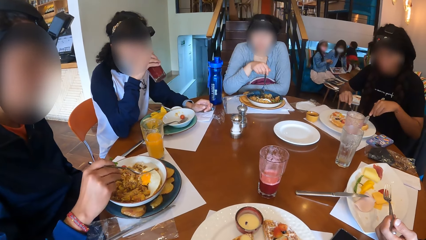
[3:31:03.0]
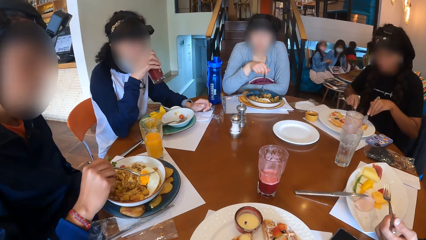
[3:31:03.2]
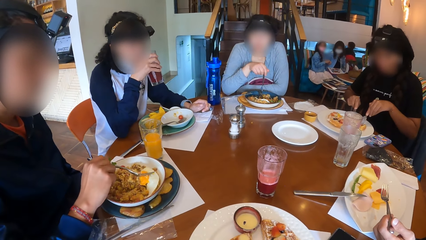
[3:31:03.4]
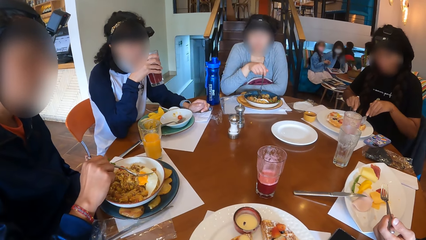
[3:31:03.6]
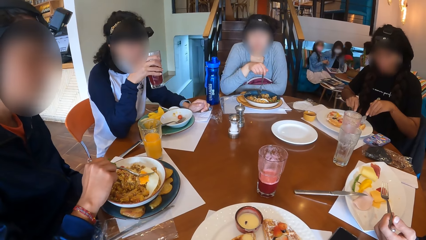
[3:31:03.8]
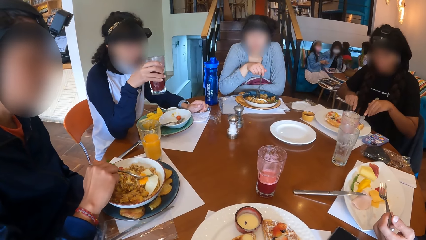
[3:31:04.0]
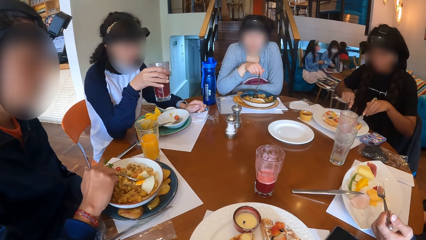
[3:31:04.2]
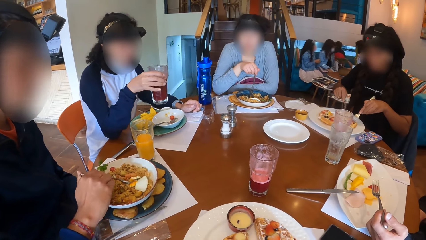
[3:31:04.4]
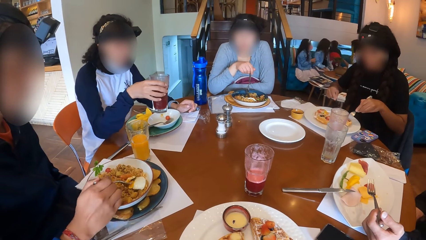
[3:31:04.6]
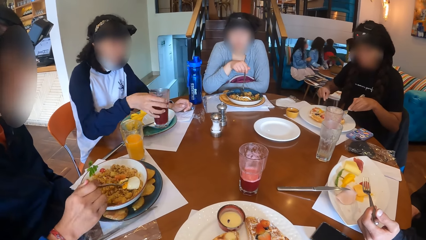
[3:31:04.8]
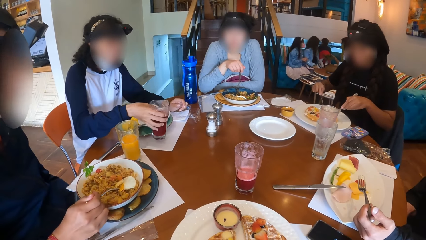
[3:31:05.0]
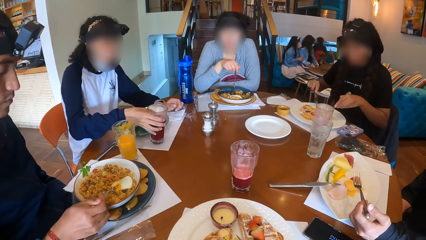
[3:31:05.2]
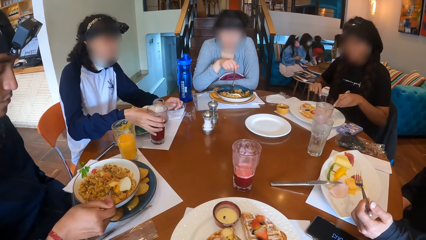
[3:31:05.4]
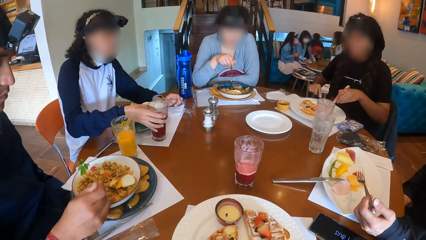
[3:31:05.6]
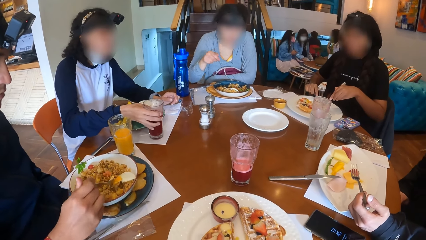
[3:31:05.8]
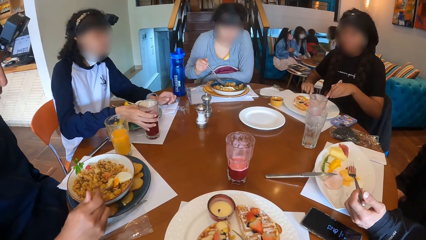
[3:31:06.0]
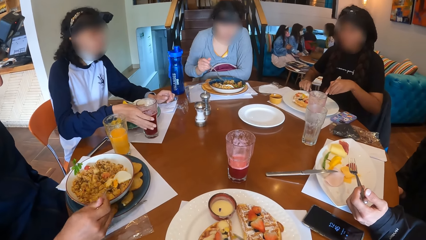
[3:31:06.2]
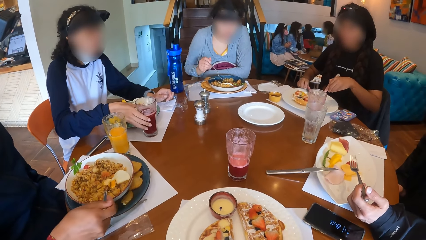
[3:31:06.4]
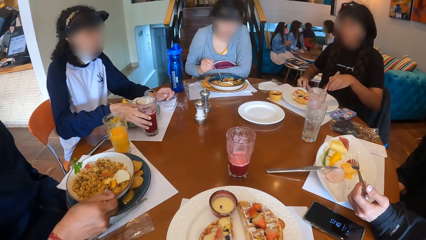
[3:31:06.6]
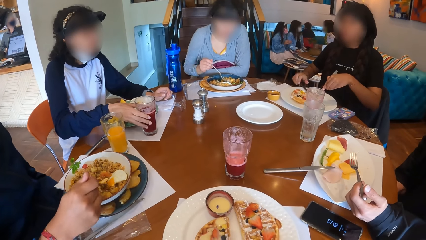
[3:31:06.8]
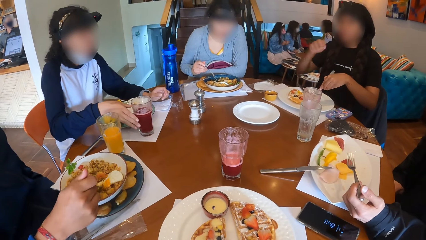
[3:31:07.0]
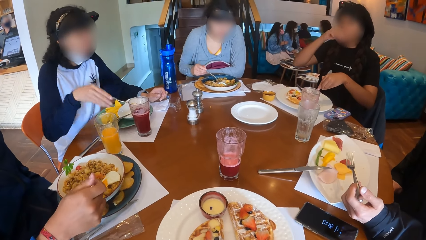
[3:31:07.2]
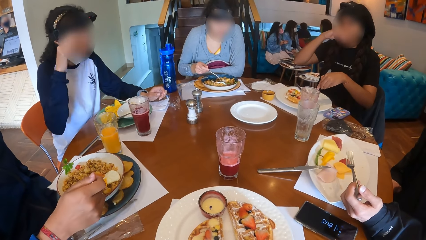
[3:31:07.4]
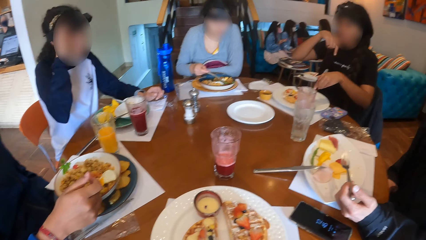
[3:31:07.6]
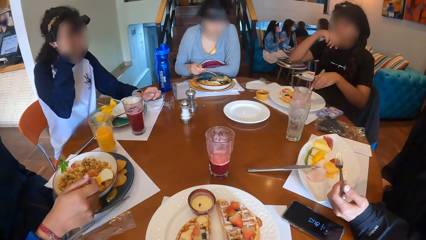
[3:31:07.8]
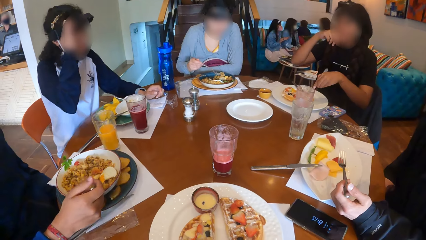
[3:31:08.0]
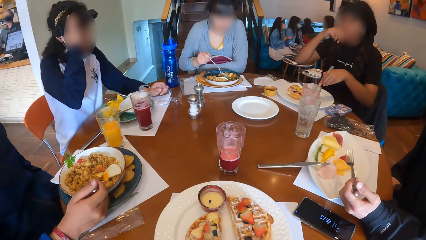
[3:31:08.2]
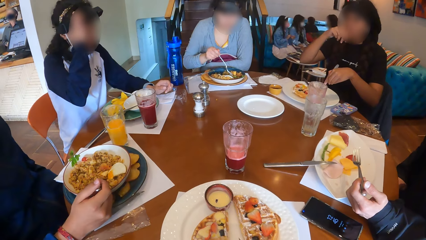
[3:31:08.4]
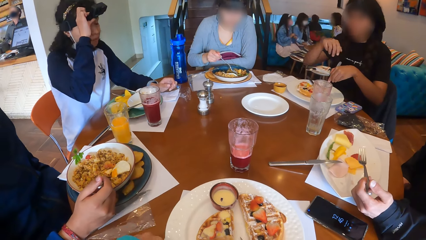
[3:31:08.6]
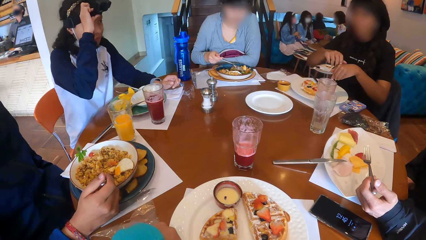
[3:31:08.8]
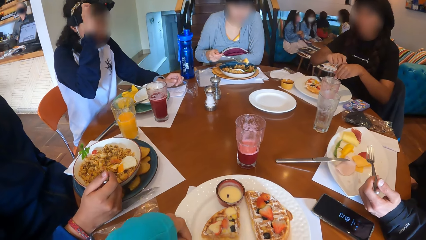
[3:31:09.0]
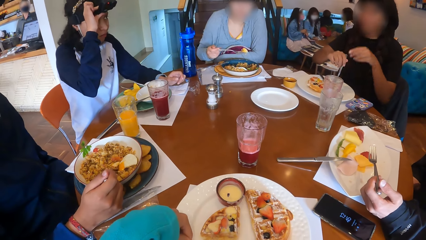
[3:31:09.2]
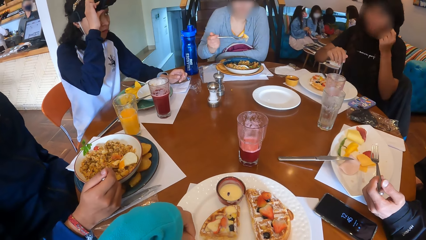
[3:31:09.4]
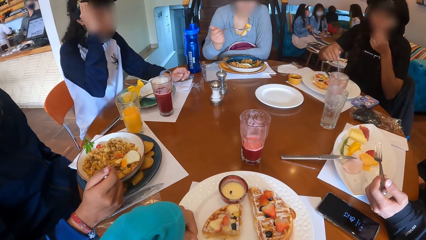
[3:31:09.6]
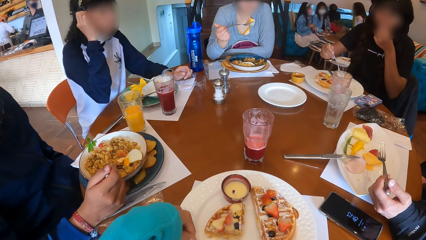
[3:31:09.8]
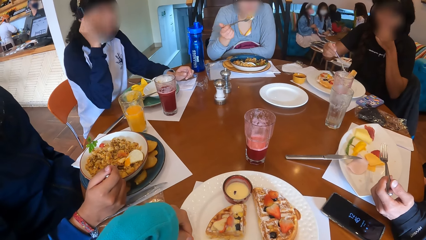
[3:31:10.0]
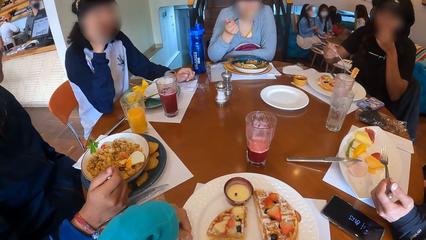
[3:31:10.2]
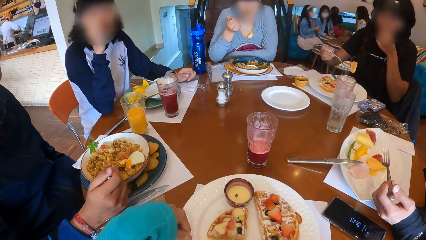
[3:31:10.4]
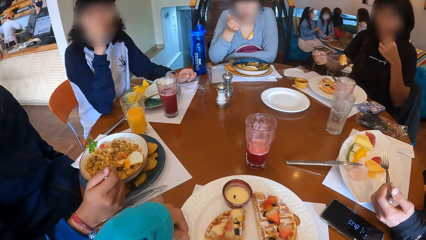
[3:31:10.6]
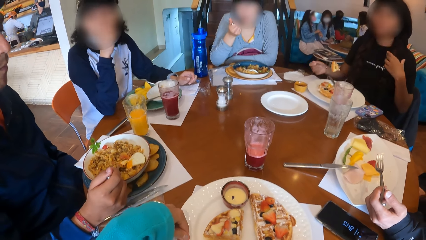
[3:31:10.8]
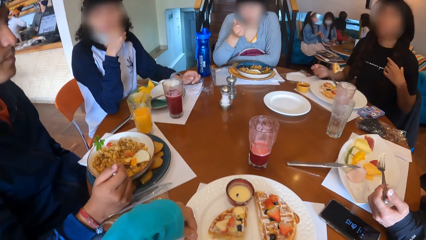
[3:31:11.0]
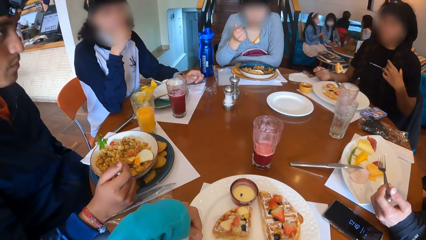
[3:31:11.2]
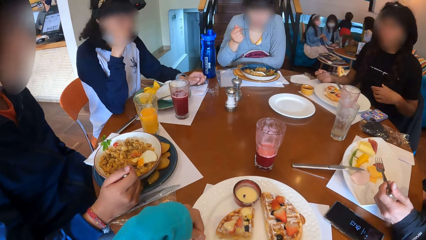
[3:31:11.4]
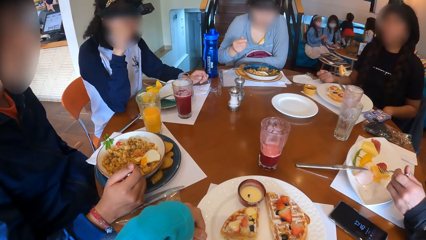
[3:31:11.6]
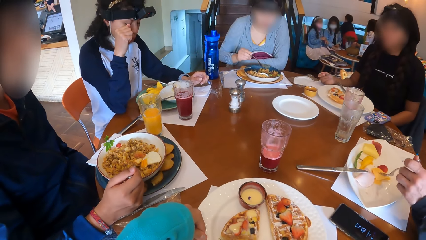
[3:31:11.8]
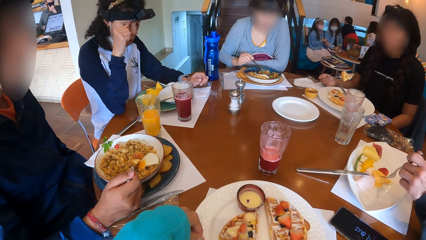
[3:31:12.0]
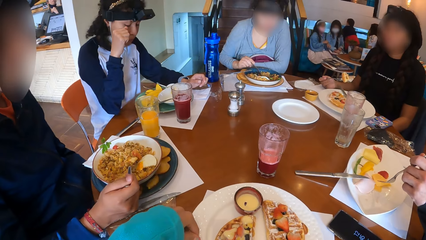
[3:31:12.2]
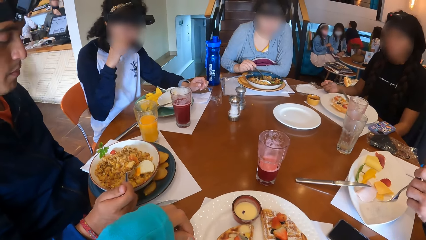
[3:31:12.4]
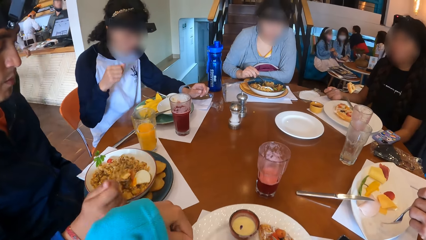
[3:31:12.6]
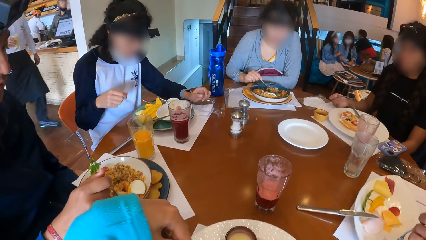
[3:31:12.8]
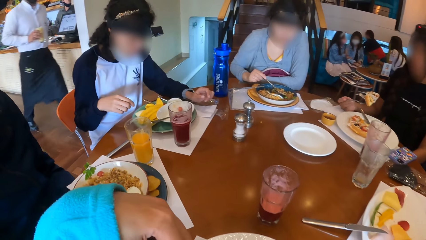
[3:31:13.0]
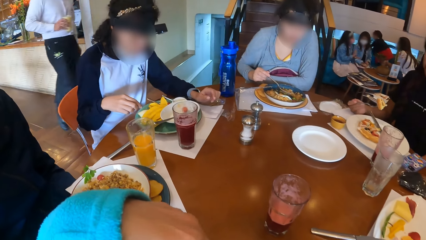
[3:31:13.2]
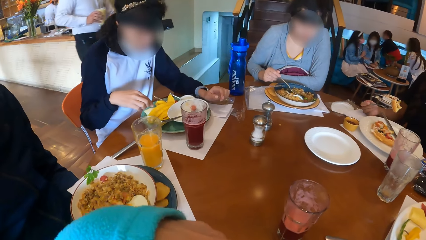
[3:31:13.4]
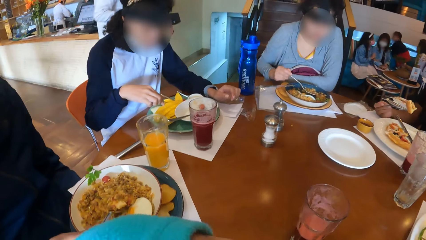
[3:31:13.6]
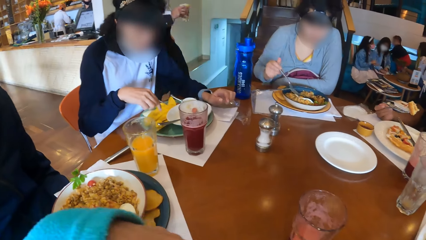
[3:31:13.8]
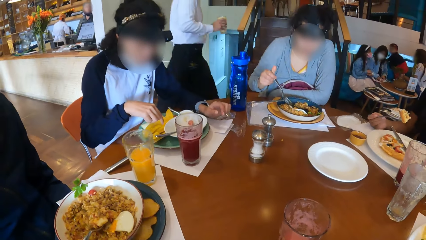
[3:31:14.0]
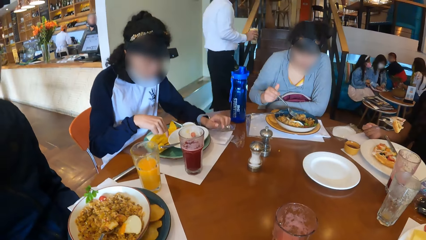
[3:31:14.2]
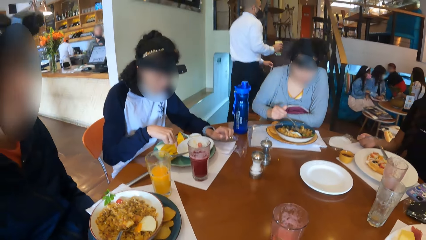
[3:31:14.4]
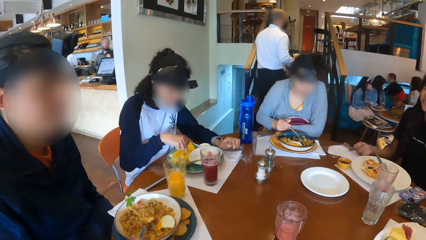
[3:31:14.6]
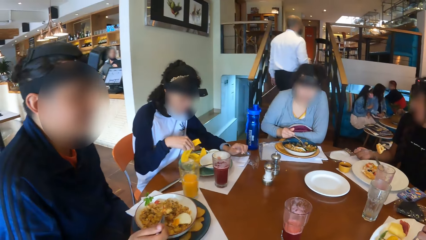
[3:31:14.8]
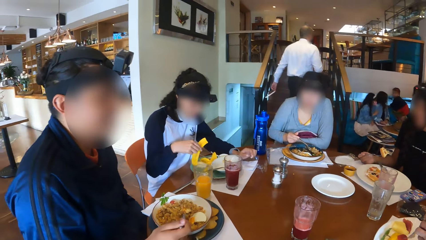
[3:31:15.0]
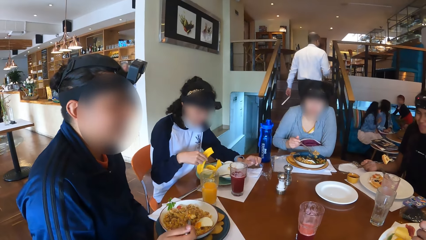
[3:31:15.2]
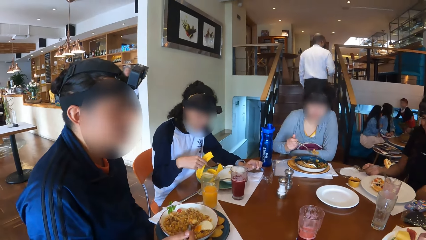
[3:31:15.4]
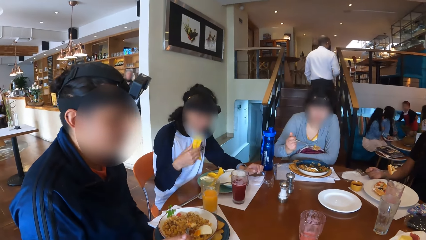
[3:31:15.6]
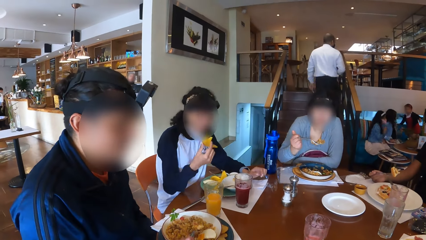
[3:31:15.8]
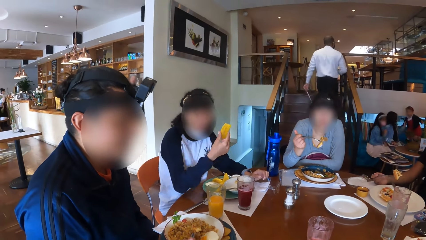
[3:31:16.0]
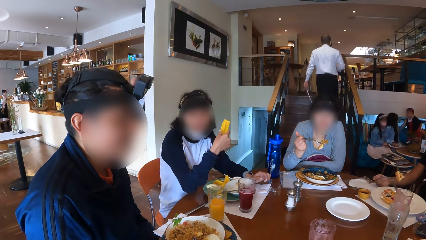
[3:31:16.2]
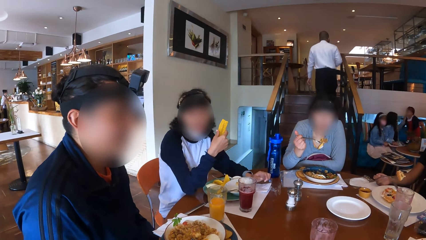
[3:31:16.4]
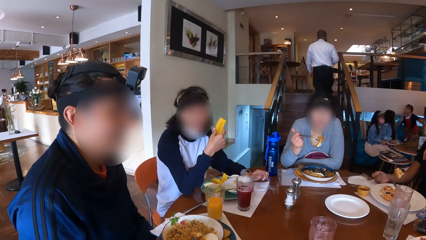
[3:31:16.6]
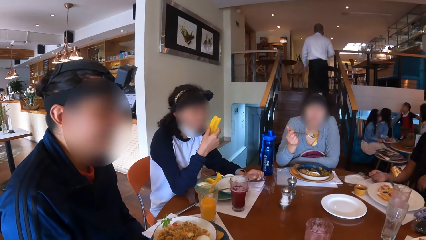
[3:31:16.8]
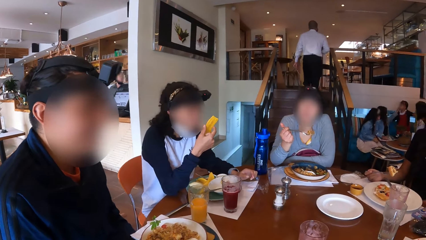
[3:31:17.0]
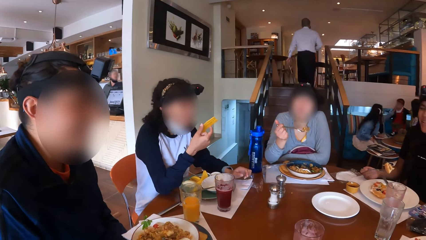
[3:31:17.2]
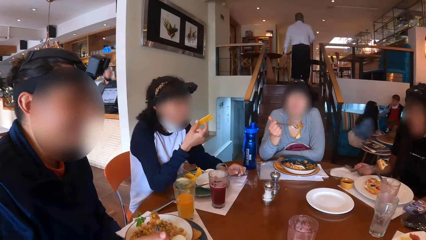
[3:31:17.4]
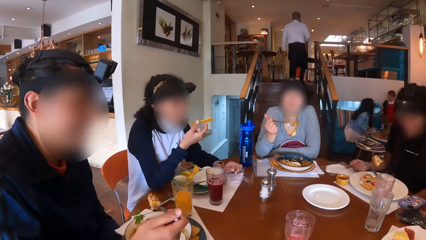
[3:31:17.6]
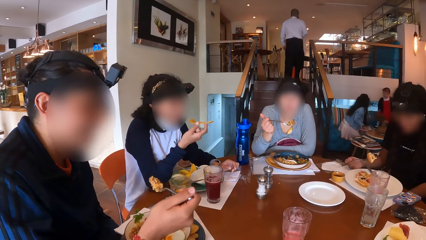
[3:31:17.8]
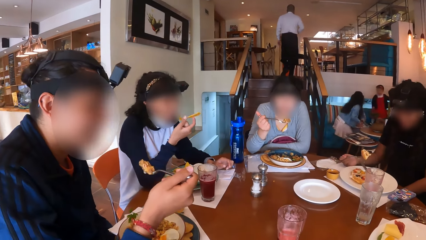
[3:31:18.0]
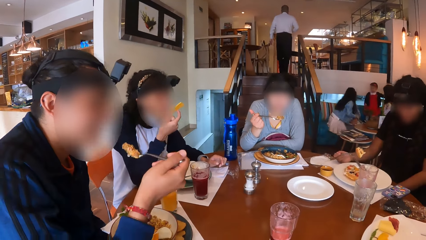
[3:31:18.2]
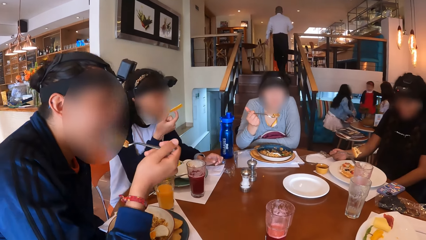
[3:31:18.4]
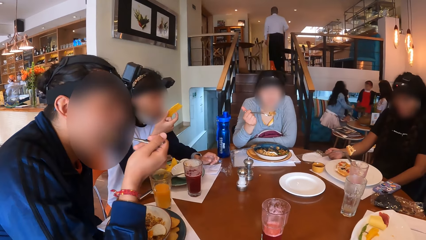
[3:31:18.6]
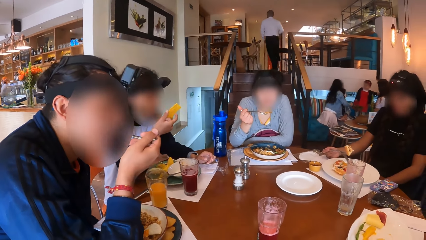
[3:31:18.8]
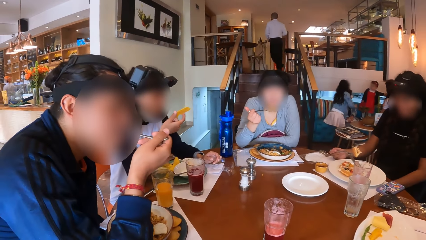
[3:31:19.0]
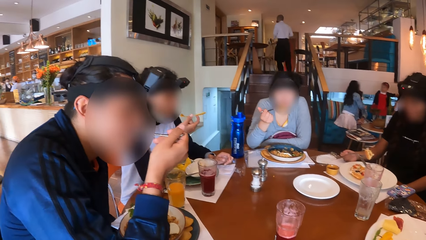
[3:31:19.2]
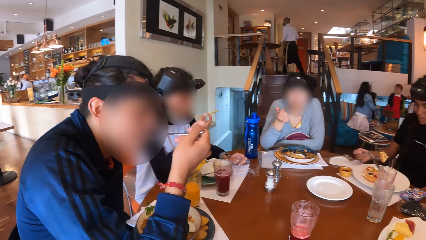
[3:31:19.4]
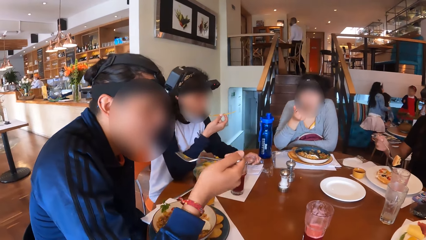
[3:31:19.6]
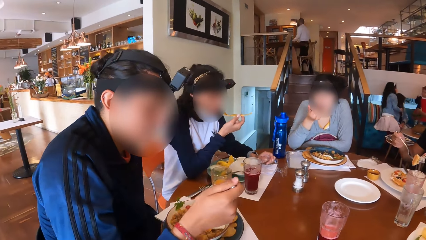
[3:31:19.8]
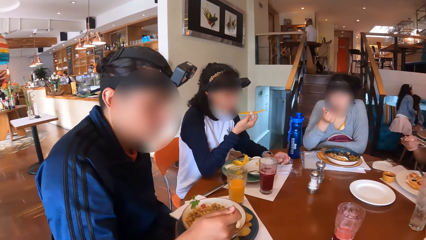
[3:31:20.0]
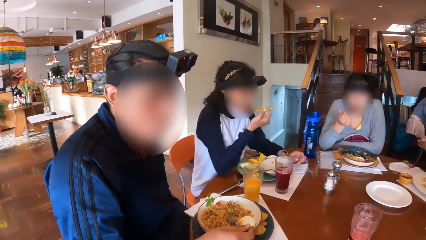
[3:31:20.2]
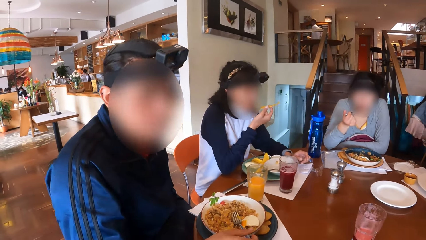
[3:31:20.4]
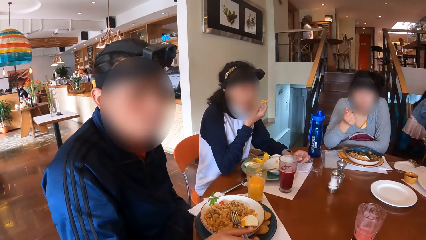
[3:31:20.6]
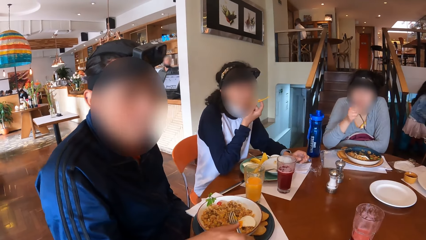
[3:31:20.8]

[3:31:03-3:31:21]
A man cuts the omelet in the plate with the fork in his right hand. A woman places the cup of juice on the table with her right hand. Another woman places the knife in her right hand on the plate. The second woman touches her face with her right hand. A third woman picks the fork full of porridge from the plate with her right hand. The first woman adjusts a camera on her head with her right hand. The second woman passes the fork from her left hand to her right hand. The camera wearer cuts the waffle on the plate with the fork in her left hand. The second woman touches her face with her left hand and picks a piece of waffle from the plate with her right hand. The first woman touches her face with her right hand. The third woman eats the porridge from the fork in her right hand. Another man touches the pawpaw on the plate with the fork in his left hand. The first man picks a fork full of porridge from the plate with his right hand. The camera wearer moves the left hand. She eats the waffle on the fork in her left hand. The first woman picks a chip from the plate on the table with her right hand. The third woman picks the fork full of porridge from the plate with her right hand. The first woman eats the chip in her right hand. The first man eats the porridge from the fork in his right hand. The third woman eats the porridge from the fork in her right hand. The first man places the fork in his right hand on the plate.
